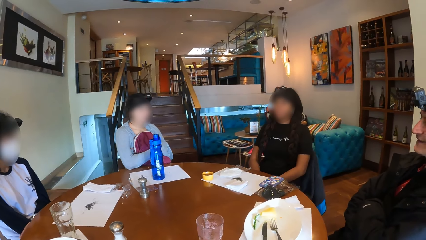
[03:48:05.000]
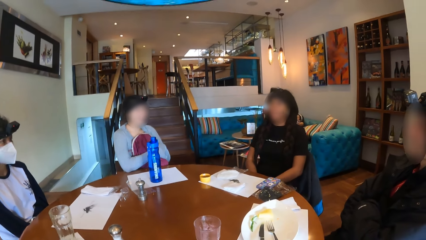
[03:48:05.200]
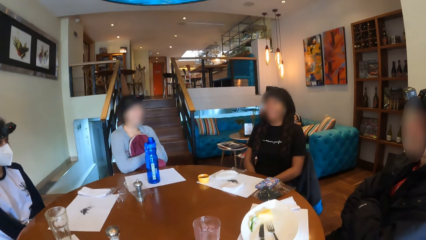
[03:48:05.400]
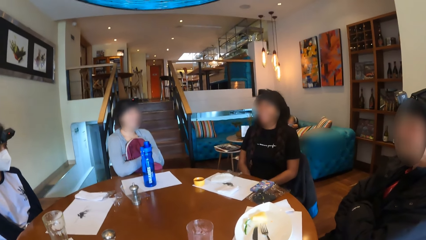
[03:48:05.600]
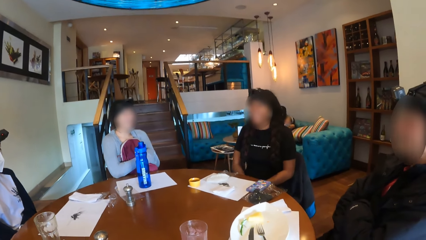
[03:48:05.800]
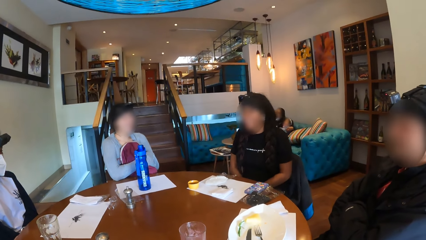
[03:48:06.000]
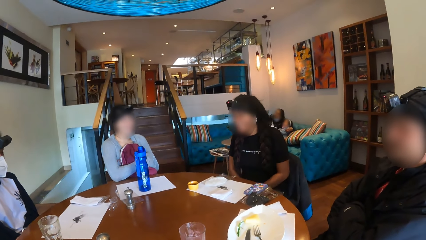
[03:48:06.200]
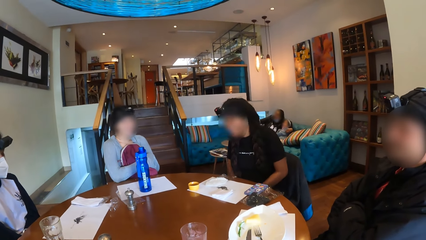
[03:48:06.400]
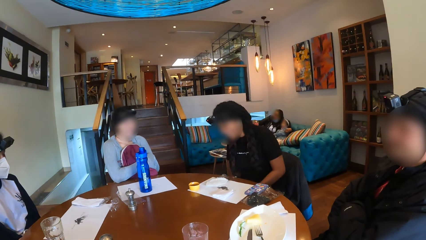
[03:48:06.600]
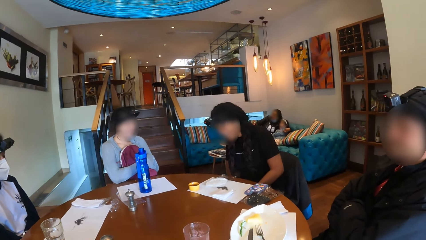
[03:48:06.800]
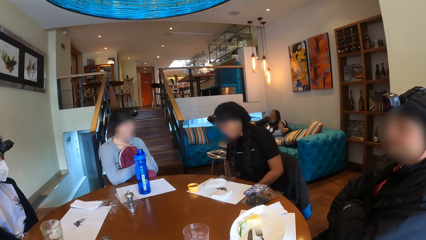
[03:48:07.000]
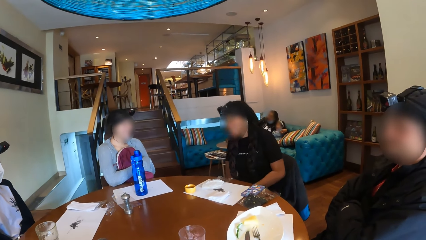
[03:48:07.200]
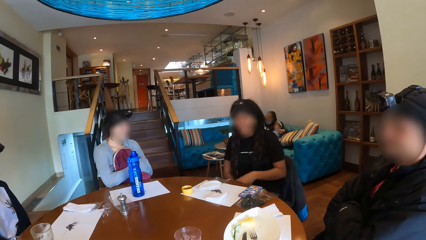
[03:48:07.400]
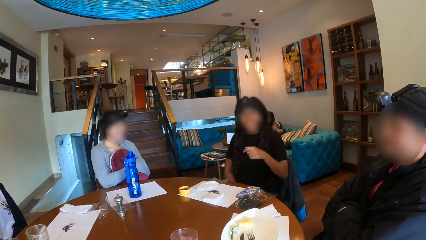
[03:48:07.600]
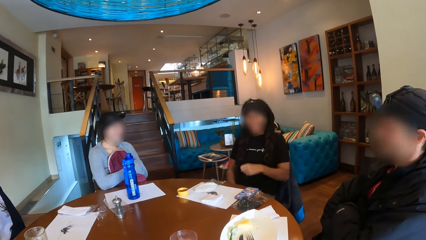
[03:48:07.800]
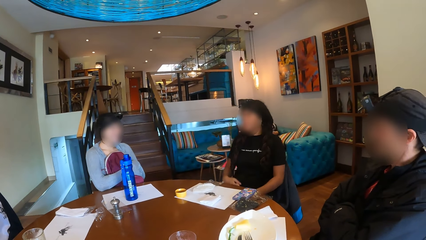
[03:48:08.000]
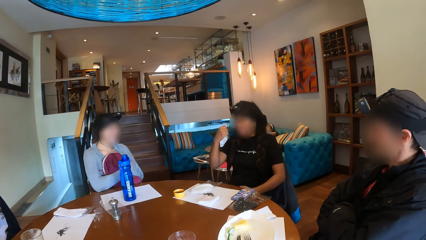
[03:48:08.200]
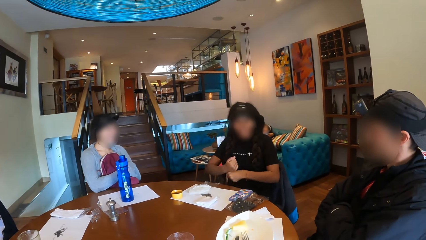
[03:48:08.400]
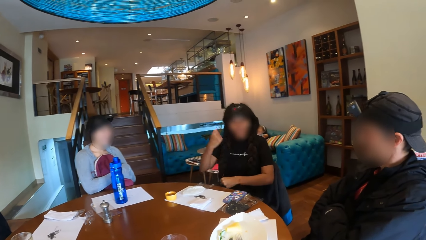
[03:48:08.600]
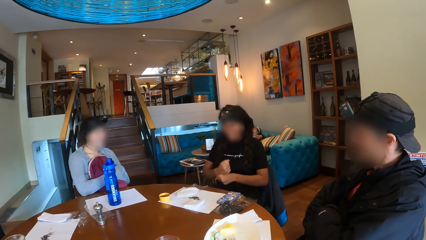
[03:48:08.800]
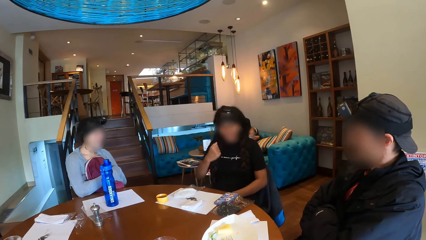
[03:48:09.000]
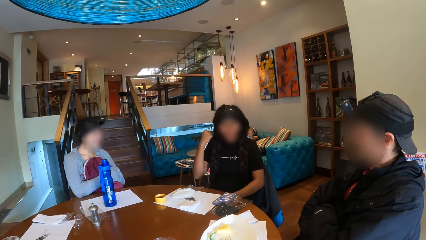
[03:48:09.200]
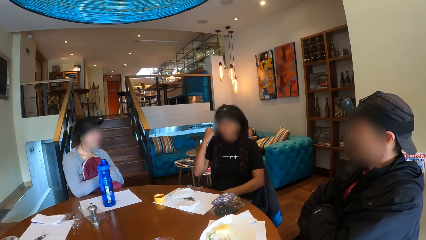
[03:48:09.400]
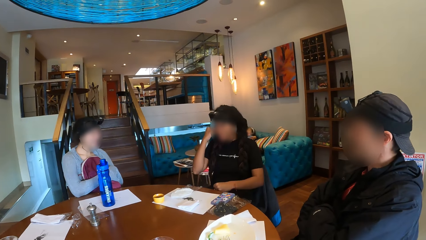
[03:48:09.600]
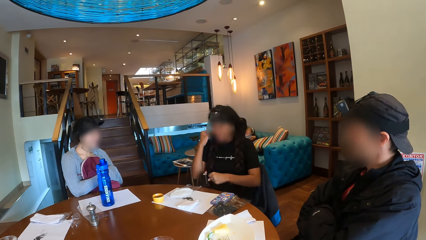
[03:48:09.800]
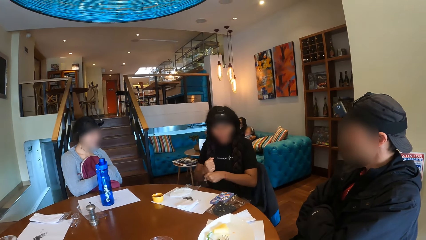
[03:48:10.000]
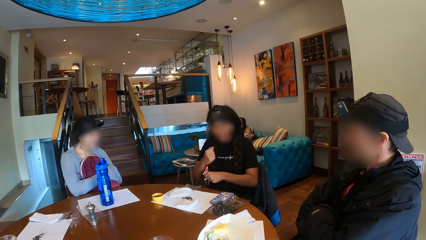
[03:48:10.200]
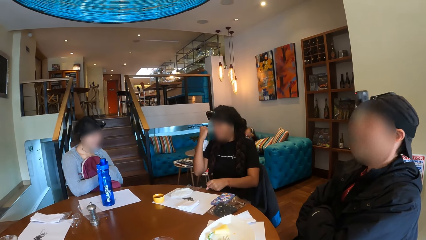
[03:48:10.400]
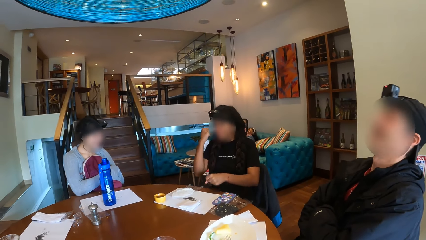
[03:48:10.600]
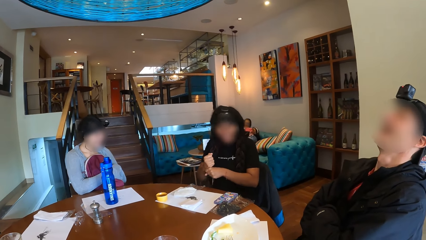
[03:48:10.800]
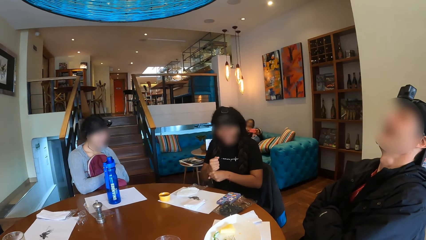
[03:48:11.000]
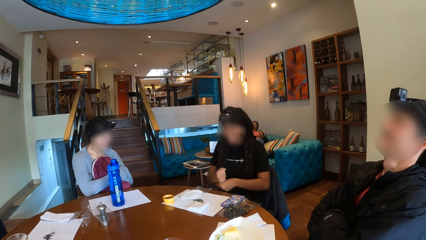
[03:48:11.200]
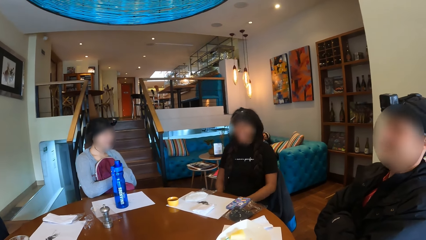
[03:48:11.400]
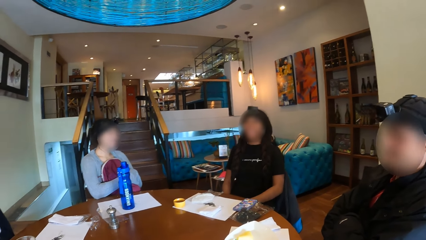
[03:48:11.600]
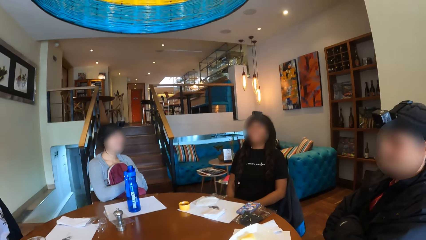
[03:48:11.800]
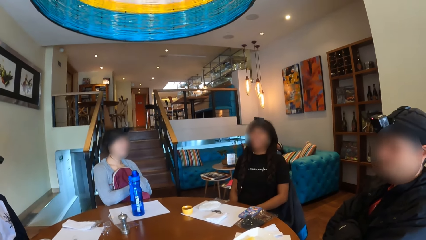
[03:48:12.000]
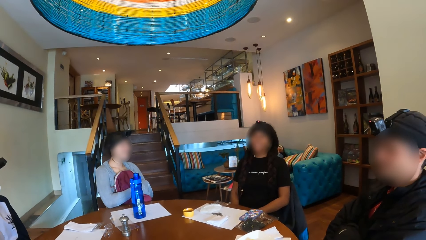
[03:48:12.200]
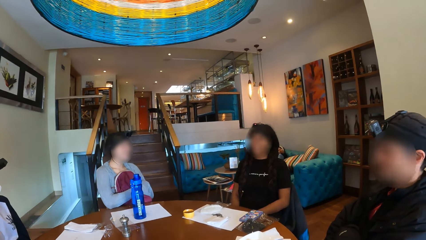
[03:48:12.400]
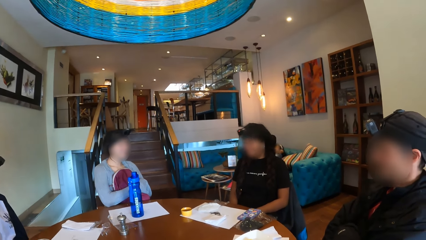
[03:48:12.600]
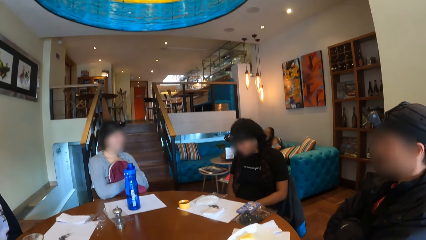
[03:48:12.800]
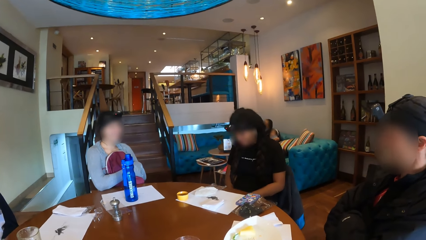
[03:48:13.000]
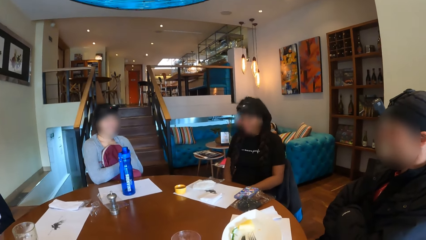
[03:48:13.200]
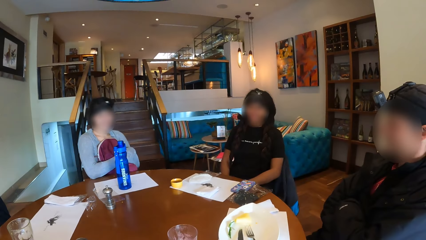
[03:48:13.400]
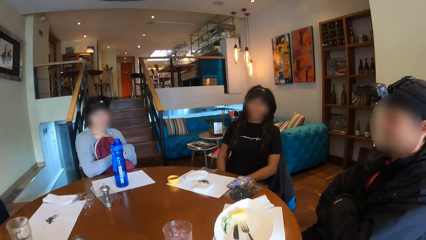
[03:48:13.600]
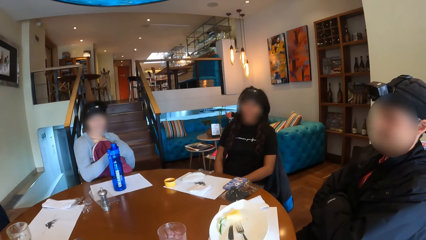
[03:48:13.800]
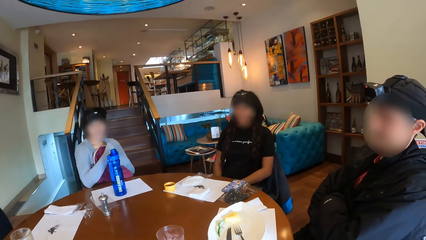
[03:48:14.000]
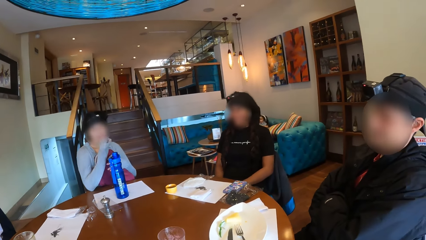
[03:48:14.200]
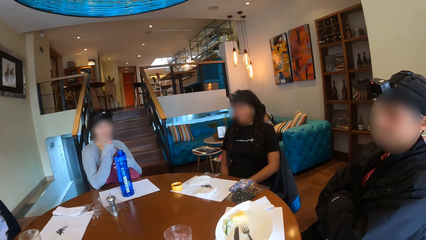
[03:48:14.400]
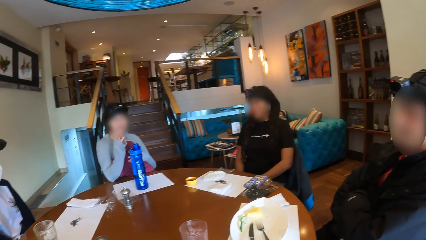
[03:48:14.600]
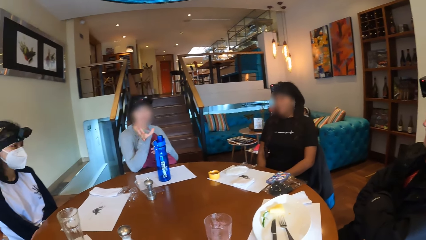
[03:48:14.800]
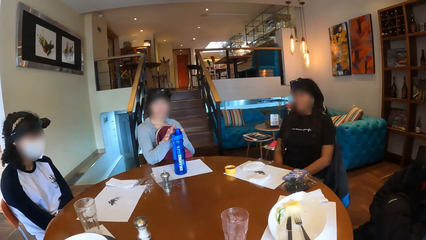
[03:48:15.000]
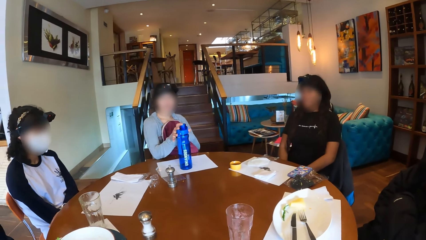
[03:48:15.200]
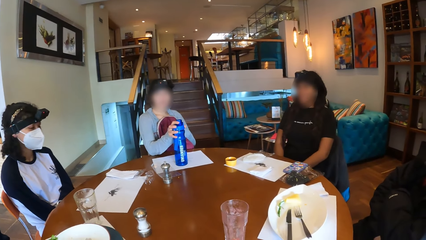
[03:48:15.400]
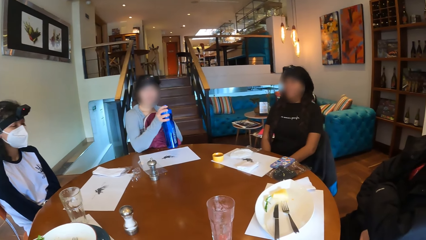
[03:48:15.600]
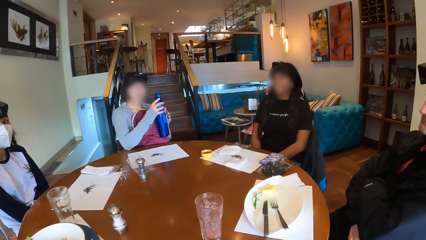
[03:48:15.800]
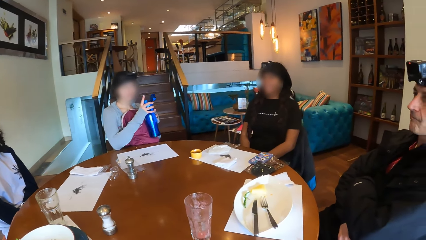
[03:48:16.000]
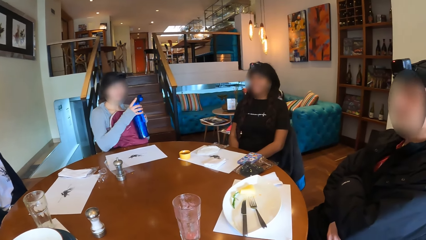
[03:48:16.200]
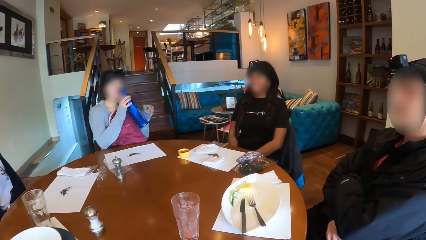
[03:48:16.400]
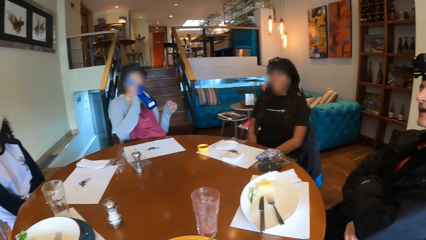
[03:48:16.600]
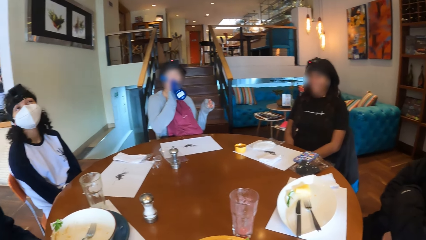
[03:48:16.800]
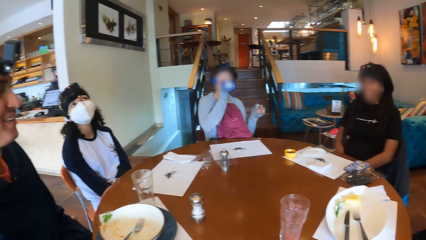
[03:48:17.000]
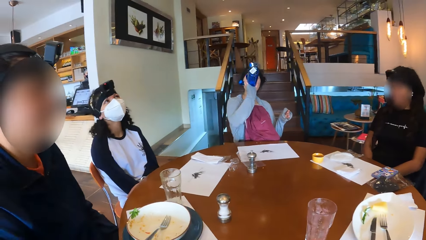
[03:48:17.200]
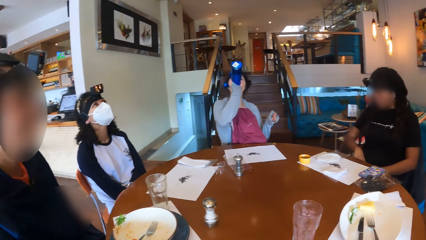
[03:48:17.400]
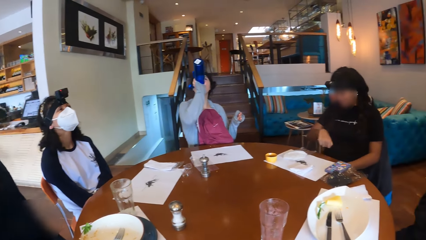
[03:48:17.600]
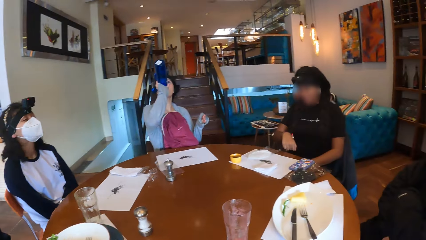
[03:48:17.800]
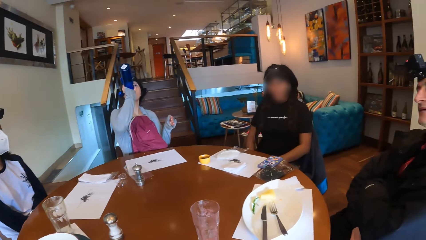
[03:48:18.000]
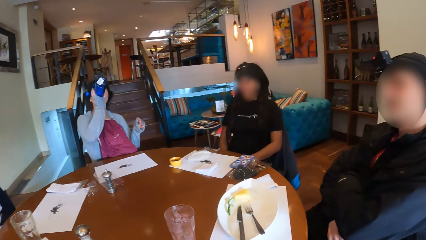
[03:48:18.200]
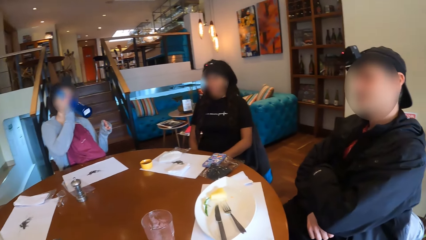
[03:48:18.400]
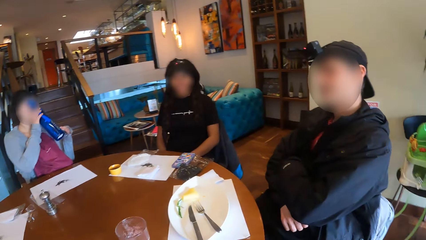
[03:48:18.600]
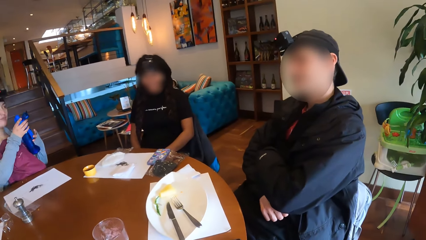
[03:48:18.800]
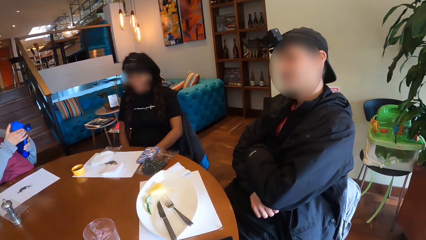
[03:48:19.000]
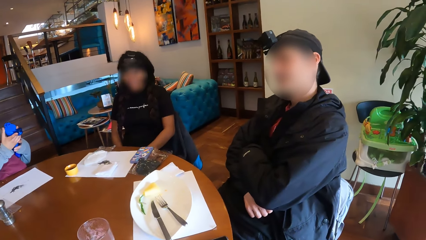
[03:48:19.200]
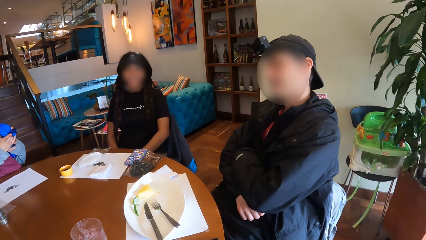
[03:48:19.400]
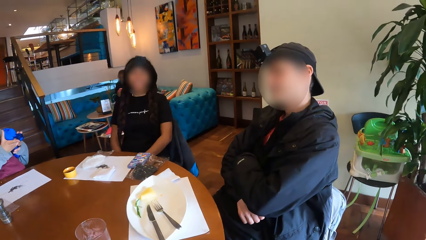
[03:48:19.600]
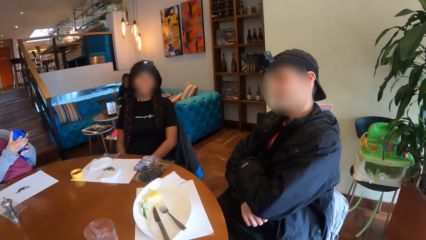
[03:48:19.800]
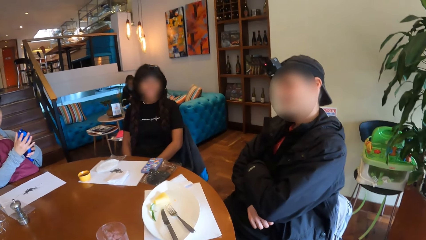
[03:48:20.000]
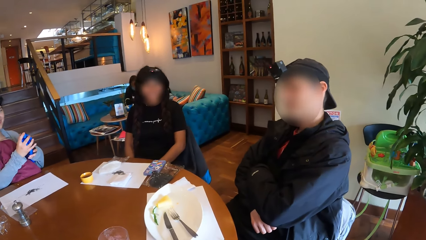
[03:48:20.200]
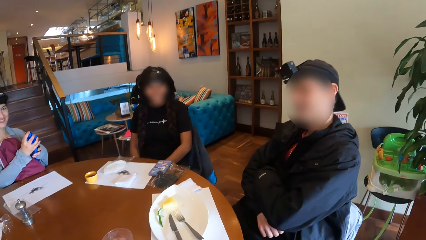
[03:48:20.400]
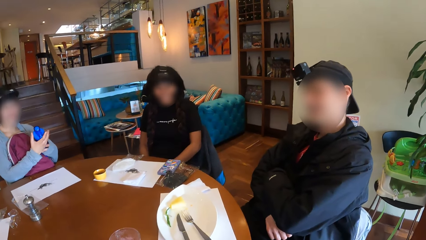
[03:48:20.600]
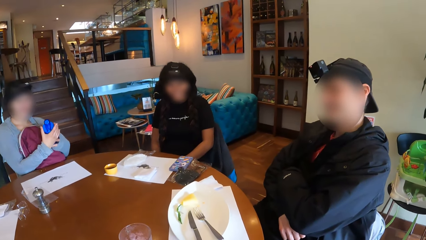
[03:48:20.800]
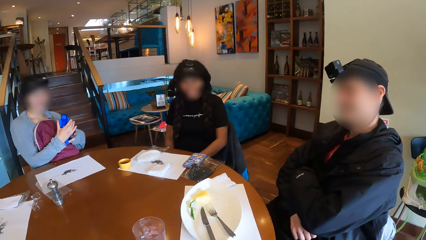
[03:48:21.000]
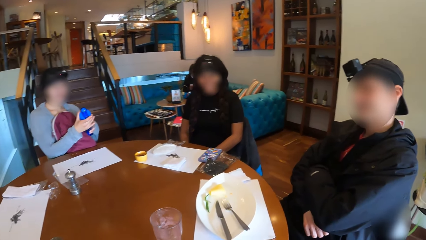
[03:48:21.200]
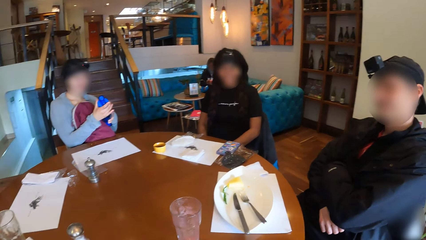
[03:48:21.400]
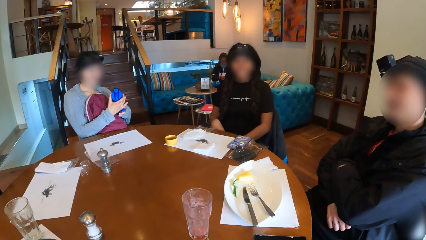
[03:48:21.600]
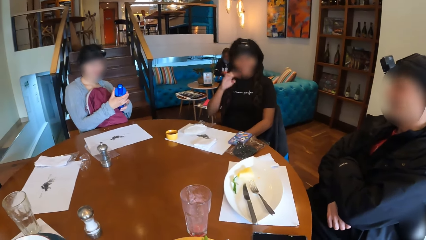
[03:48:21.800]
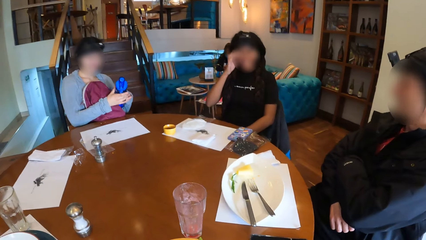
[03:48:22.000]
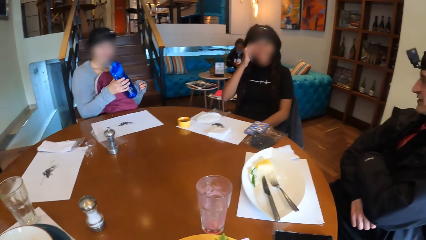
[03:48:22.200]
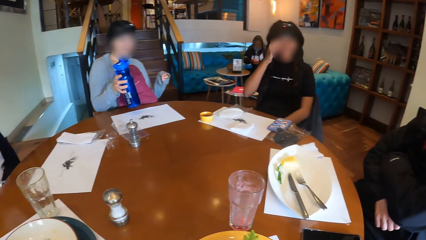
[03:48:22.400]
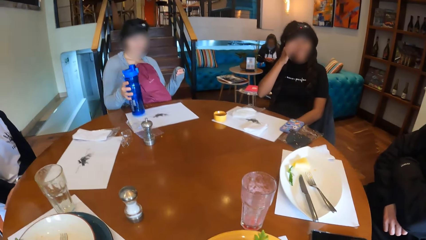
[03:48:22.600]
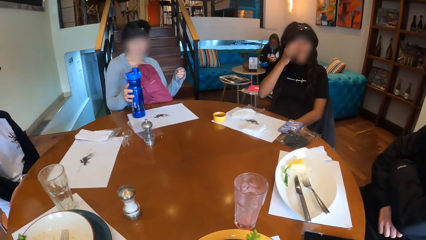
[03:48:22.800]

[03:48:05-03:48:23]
The camera wearer looks around the room. A woman taps her left hand with her right hand. The woman uses hand gestures. Another woman picks a water bottle from the table with her right hand. The other woman holds the water bottle with her hands, drinks water from the water bottle with her right hand, holds the water bottle with her hands, and closes the water bottle with a lid.
